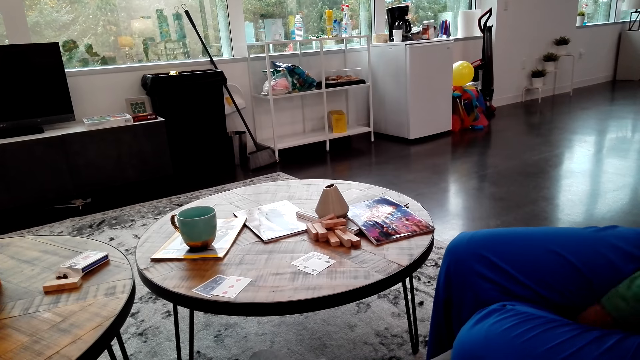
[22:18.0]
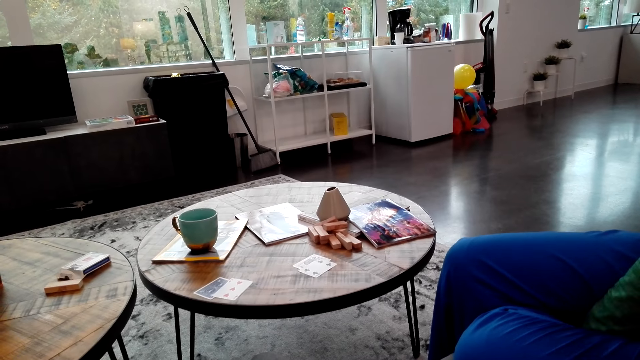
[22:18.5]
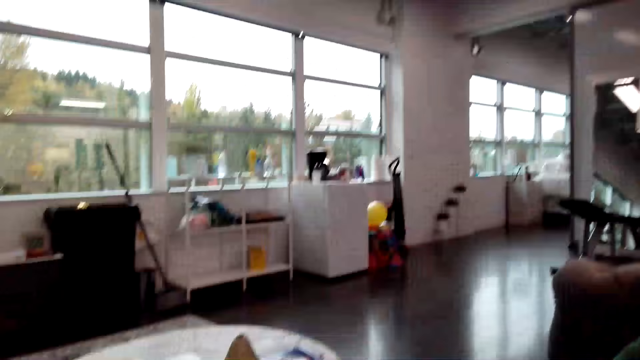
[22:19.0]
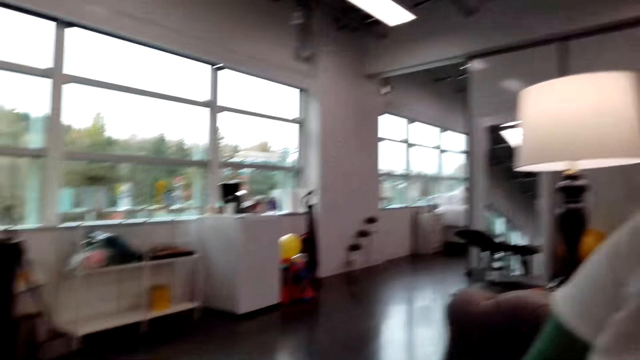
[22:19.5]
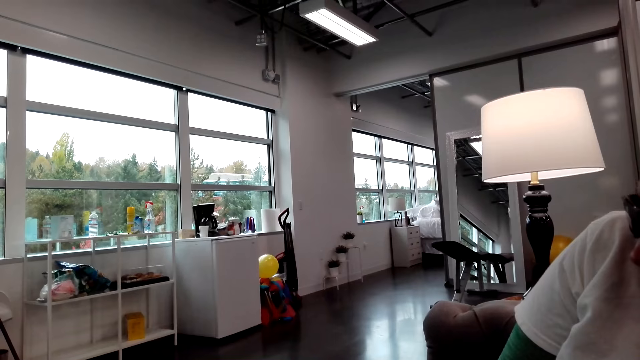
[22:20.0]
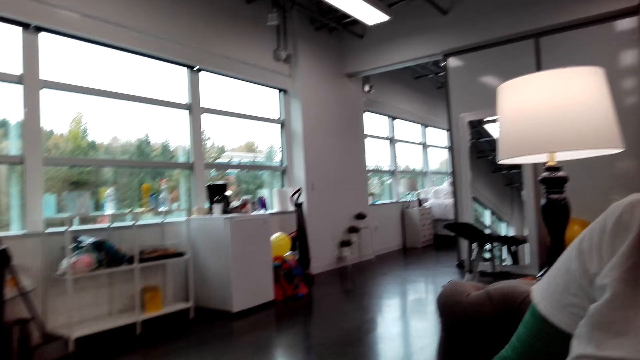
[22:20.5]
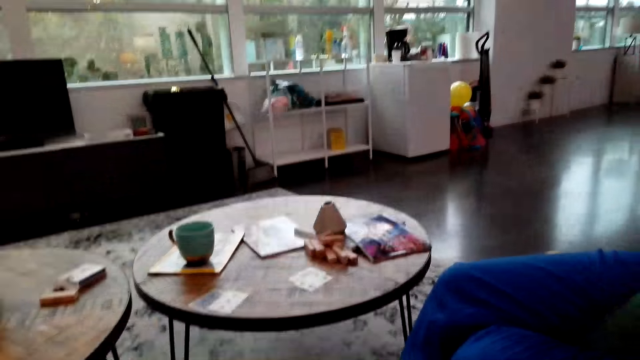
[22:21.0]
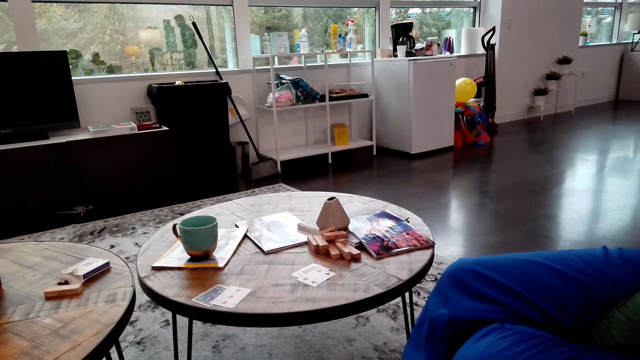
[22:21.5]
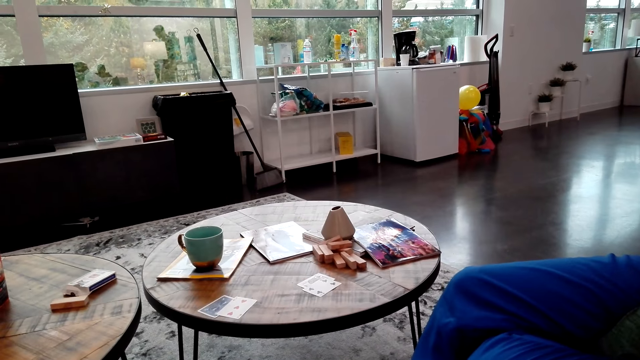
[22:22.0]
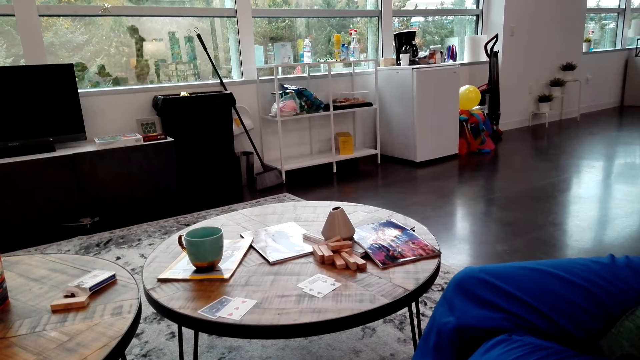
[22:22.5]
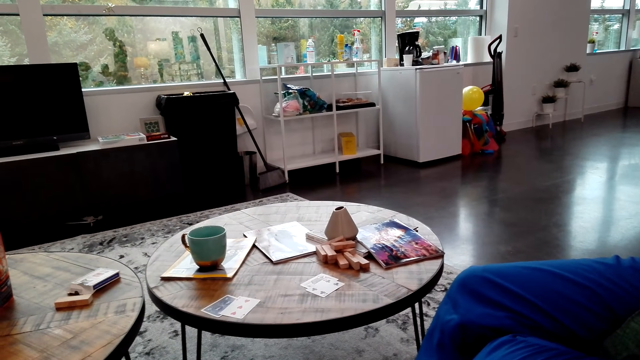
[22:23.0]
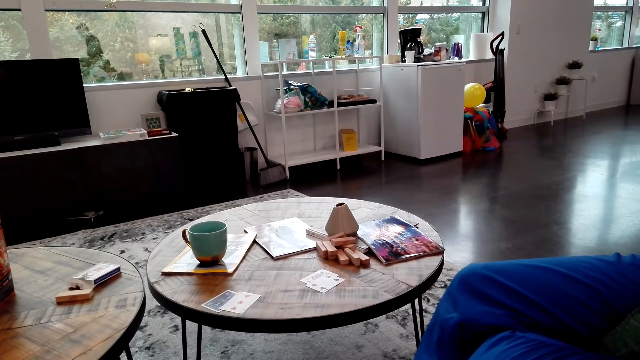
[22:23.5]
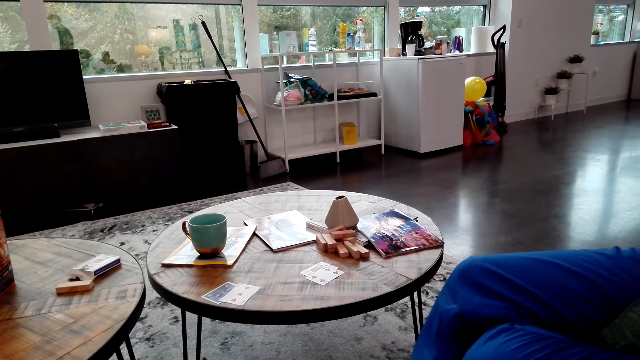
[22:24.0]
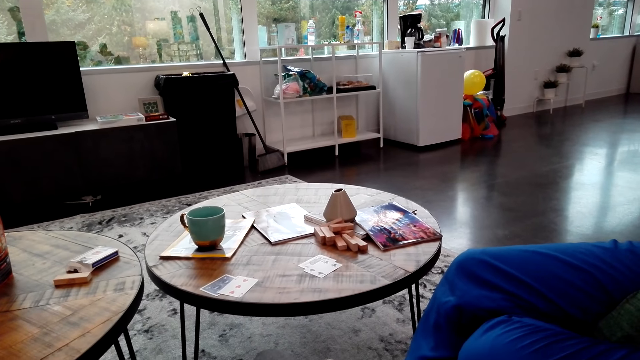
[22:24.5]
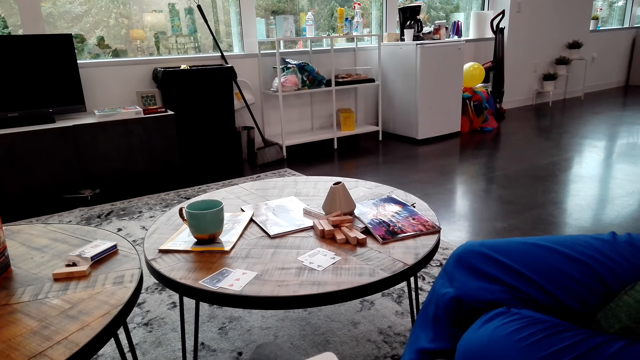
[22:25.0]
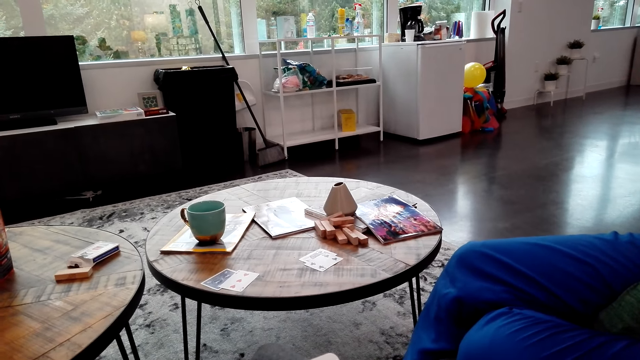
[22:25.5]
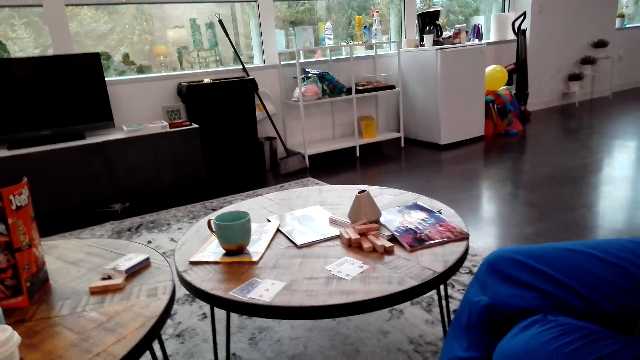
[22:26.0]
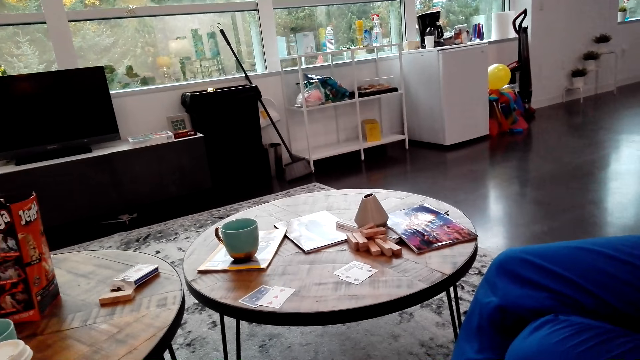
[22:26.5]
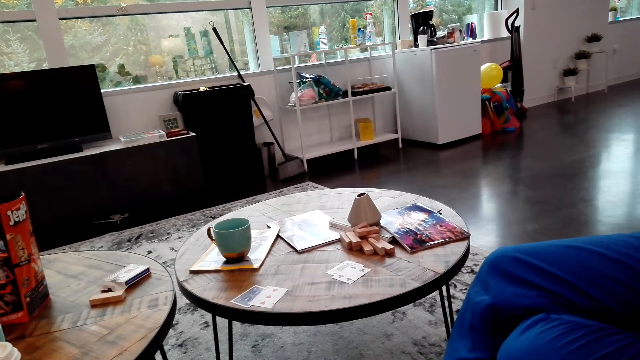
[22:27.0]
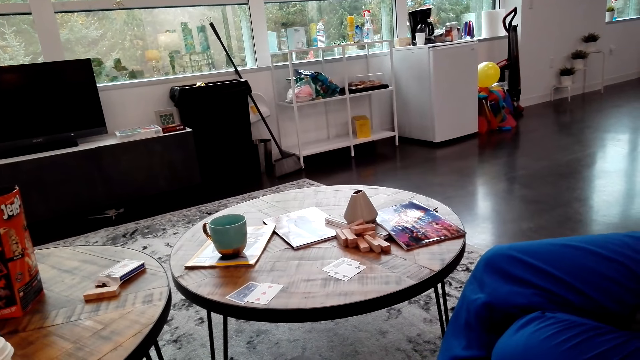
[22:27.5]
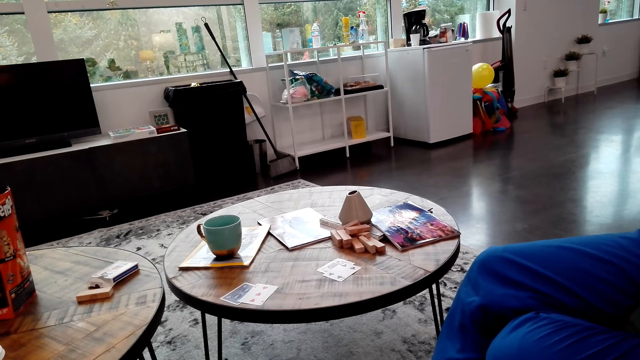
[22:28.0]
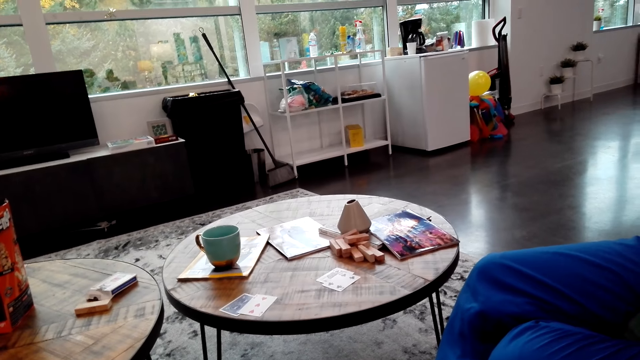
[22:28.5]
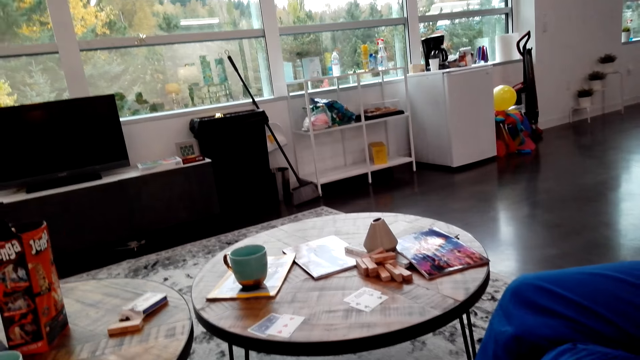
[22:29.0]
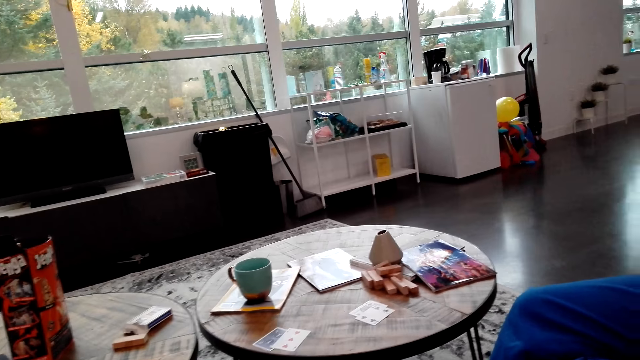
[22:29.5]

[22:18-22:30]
The camera wearer looks around. The woman speaks to the camera wearer. The camera wearer speaks to the woman.

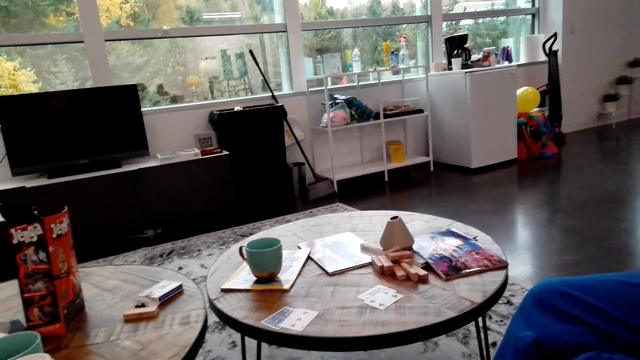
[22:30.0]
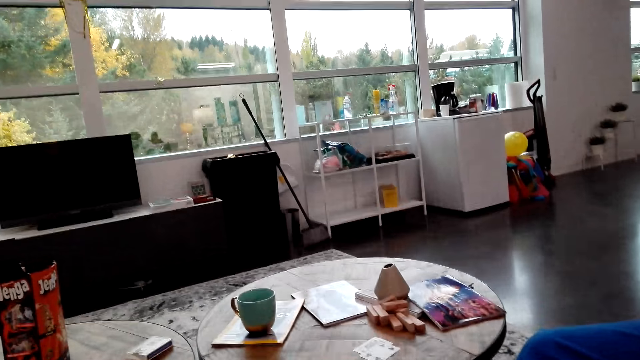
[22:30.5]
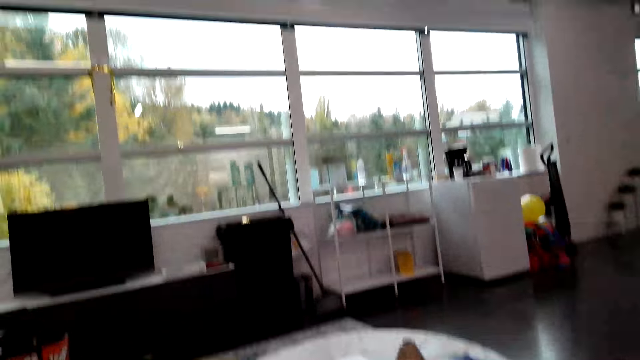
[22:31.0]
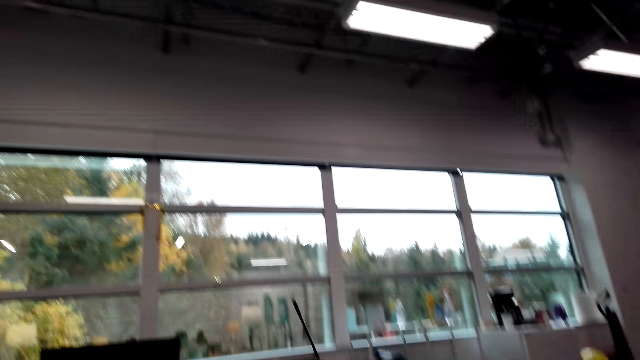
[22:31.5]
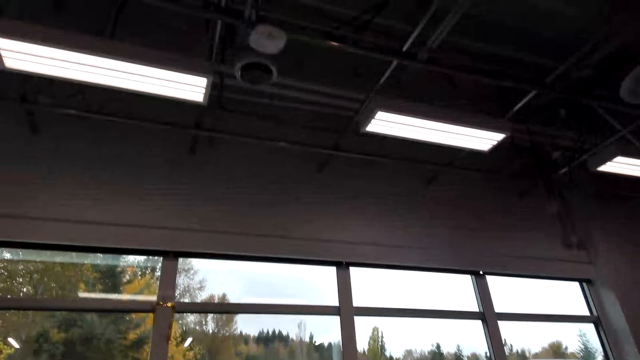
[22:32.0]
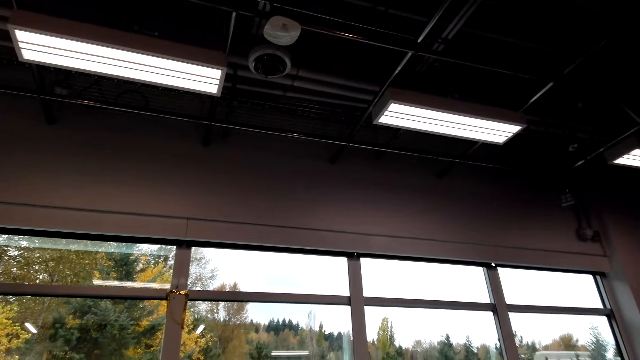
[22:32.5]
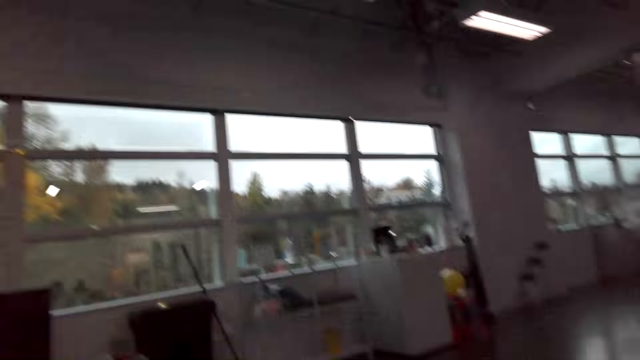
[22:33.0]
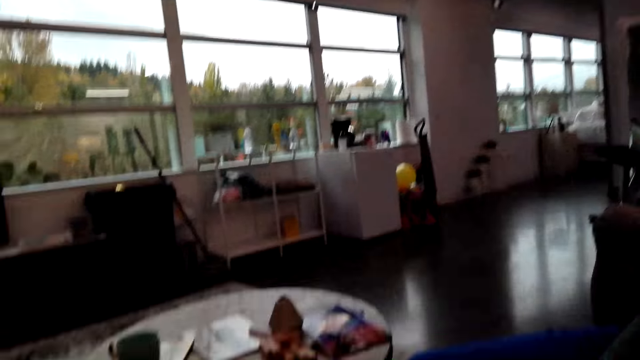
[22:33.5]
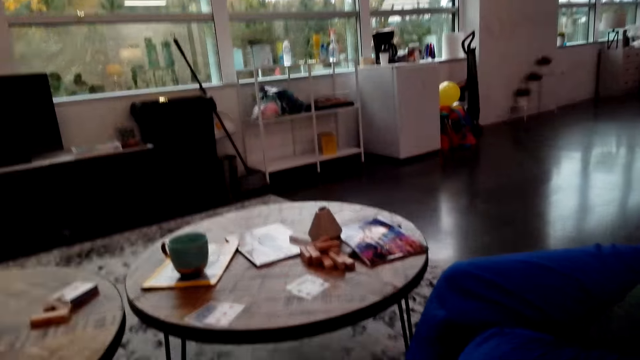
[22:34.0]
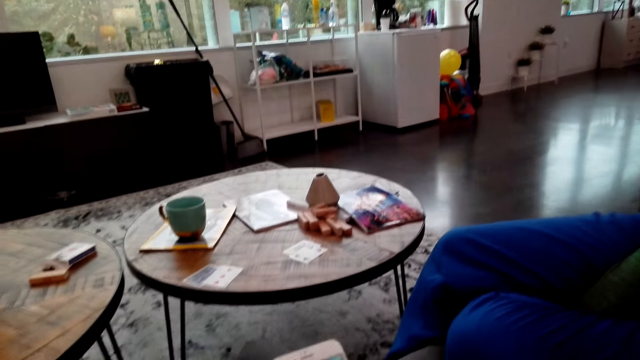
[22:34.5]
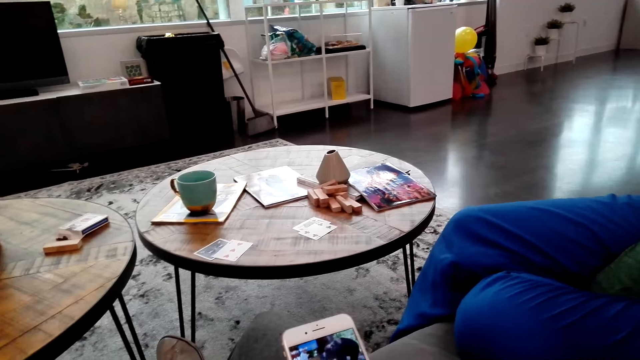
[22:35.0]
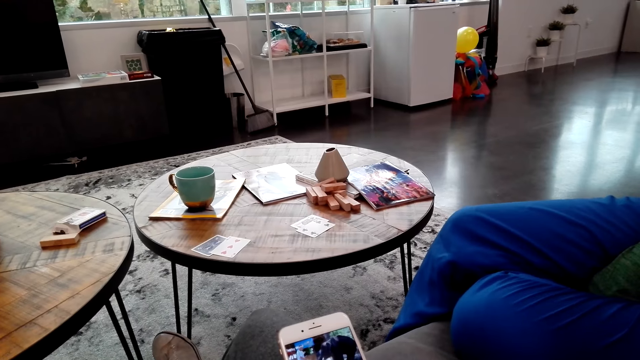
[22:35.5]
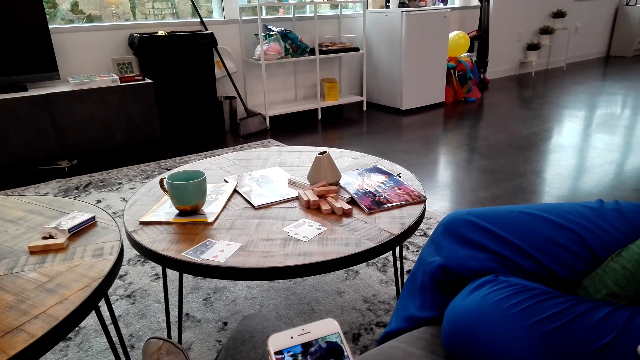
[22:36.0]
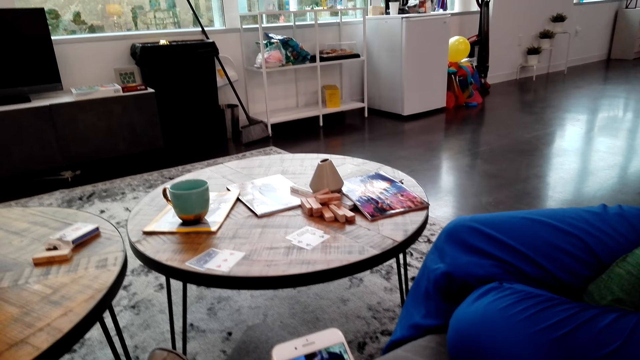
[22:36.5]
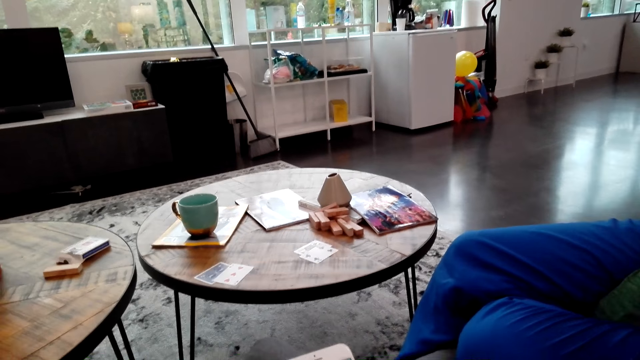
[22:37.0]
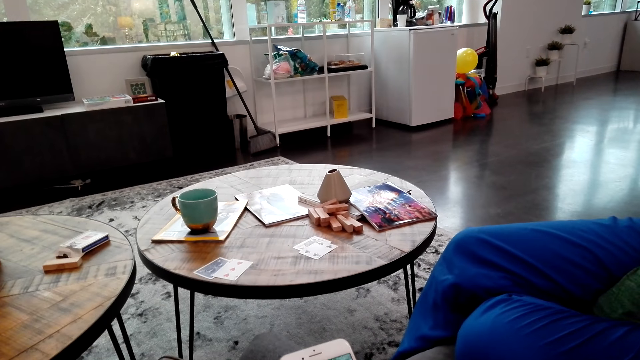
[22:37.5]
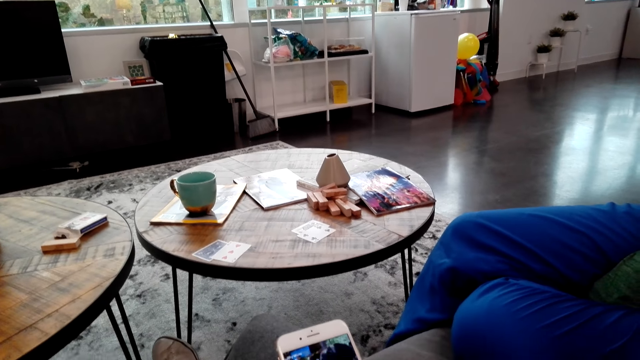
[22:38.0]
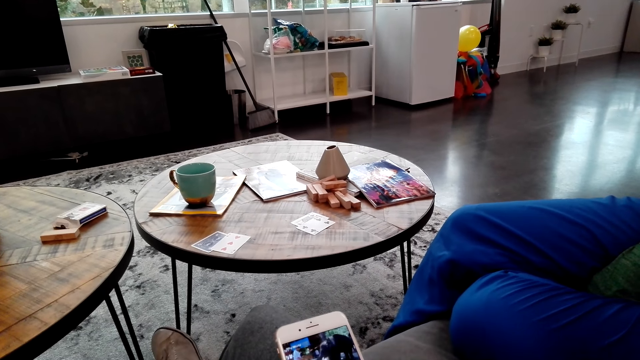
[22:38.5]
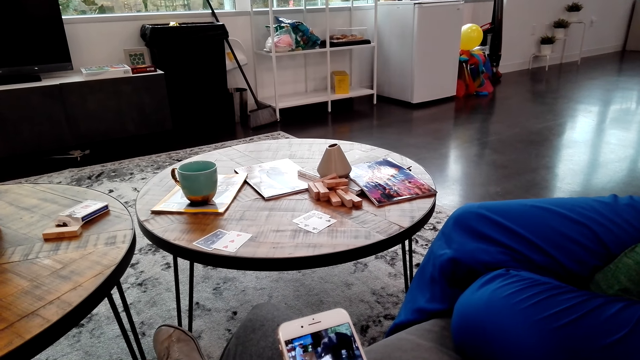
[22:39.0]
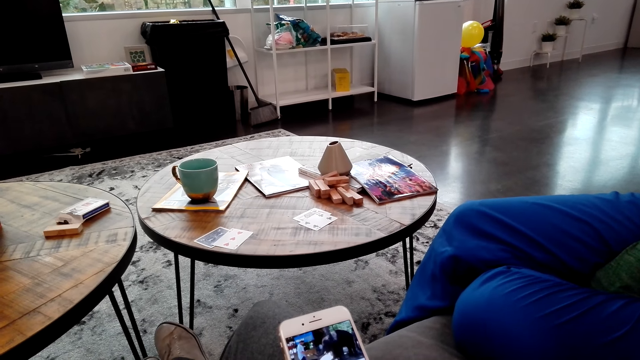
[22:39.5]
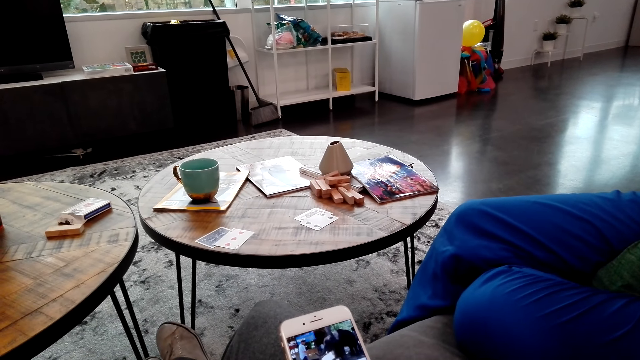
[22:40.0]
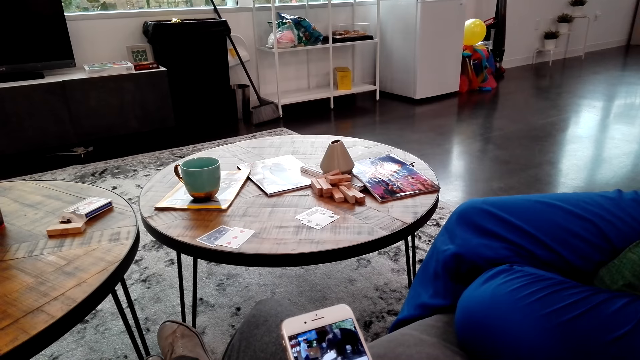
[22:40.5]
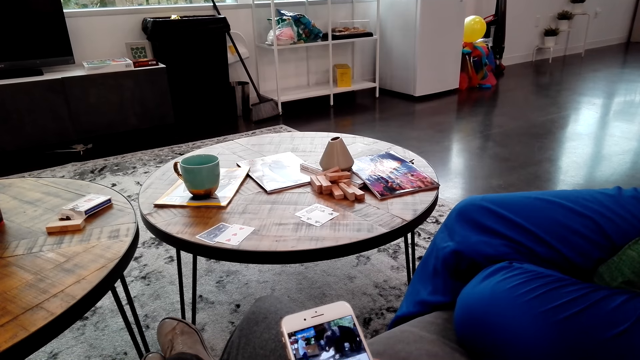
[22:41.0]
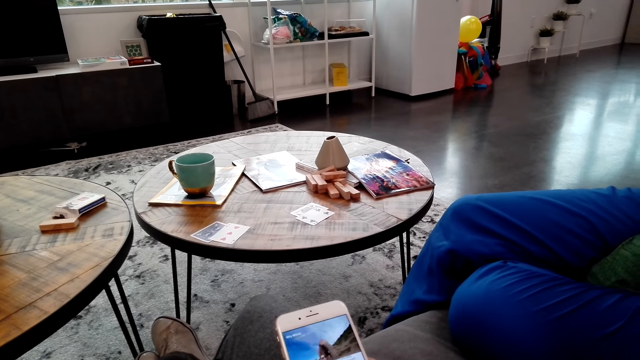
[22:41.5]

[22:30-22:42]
The camera wearer looks up. They yawn. They speak to the woman. They watch the phone.
